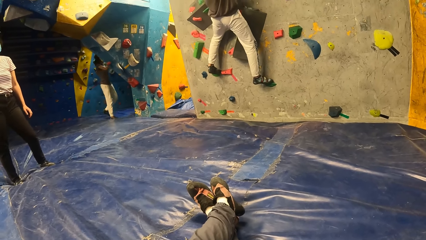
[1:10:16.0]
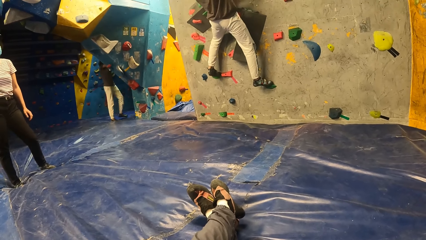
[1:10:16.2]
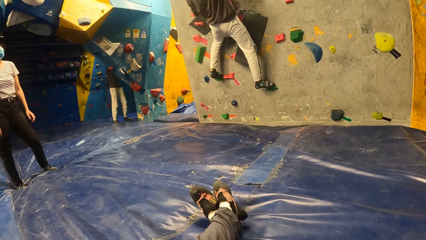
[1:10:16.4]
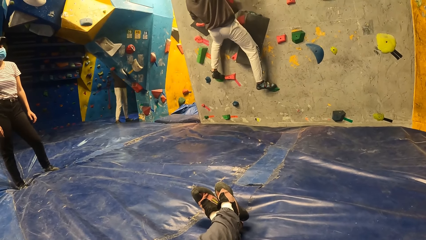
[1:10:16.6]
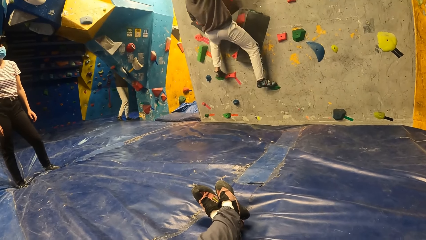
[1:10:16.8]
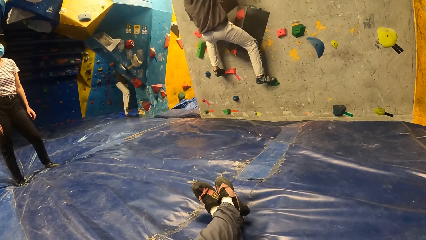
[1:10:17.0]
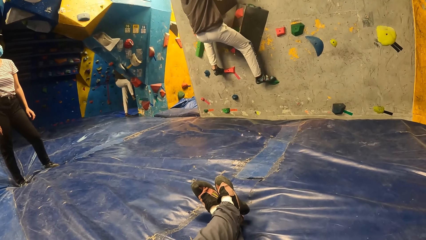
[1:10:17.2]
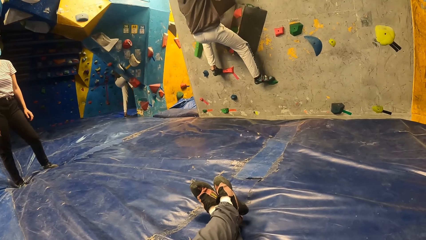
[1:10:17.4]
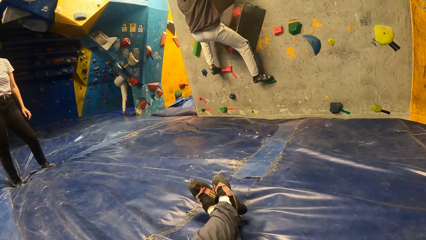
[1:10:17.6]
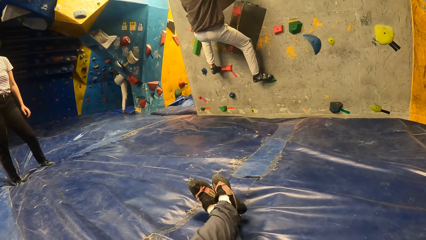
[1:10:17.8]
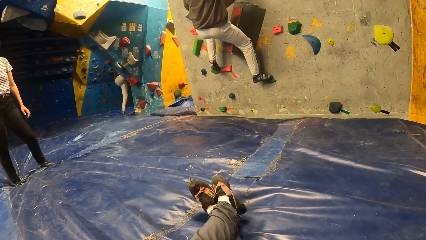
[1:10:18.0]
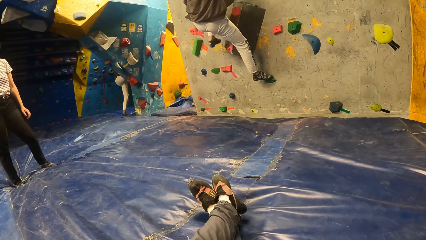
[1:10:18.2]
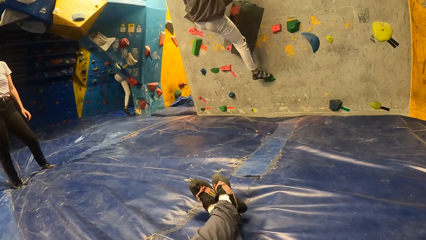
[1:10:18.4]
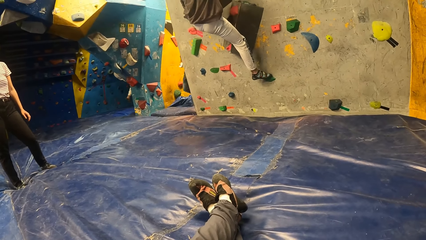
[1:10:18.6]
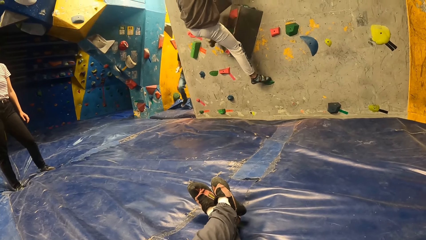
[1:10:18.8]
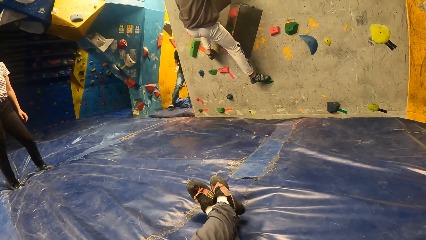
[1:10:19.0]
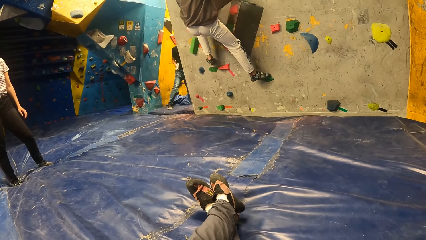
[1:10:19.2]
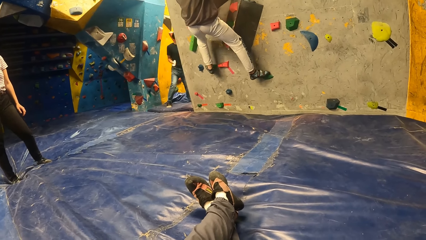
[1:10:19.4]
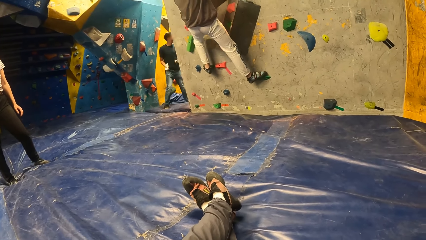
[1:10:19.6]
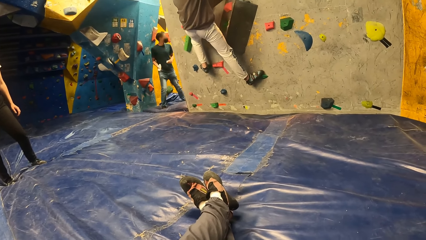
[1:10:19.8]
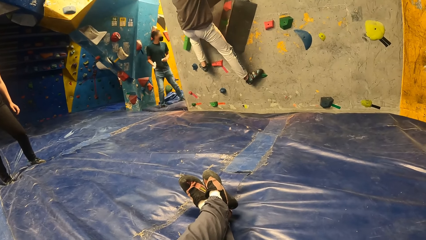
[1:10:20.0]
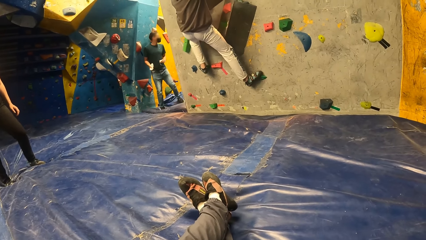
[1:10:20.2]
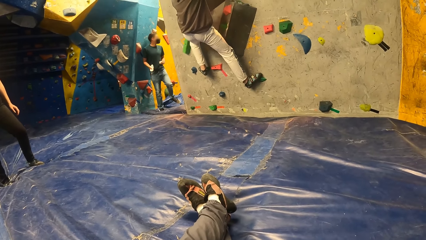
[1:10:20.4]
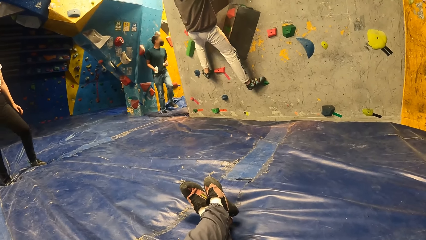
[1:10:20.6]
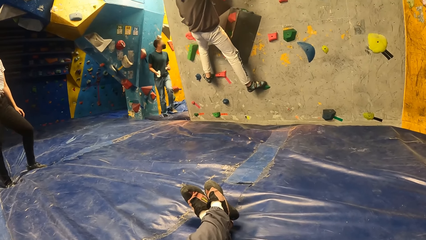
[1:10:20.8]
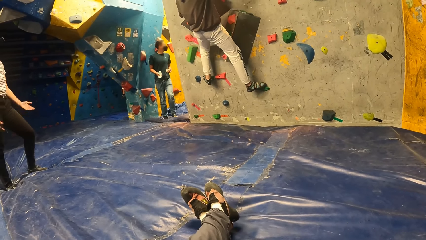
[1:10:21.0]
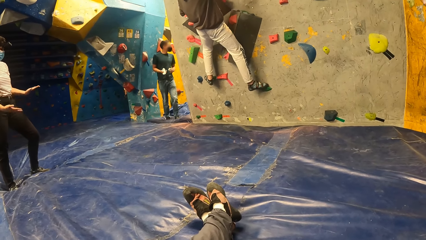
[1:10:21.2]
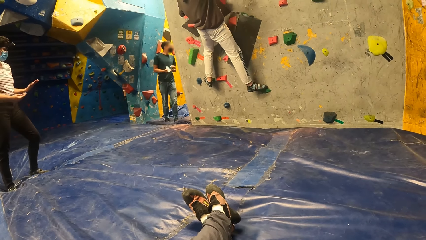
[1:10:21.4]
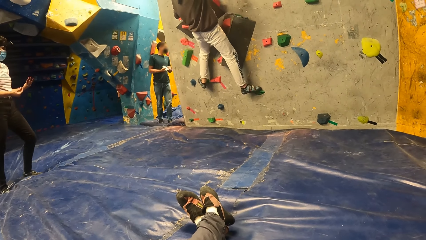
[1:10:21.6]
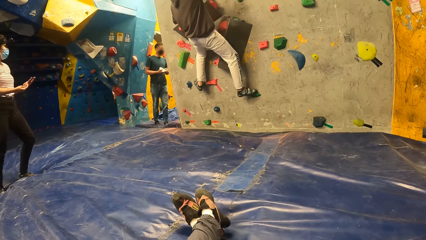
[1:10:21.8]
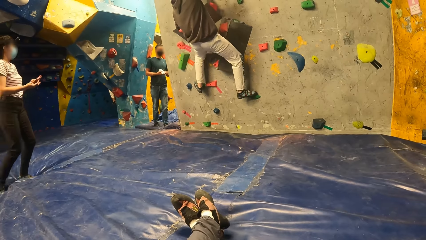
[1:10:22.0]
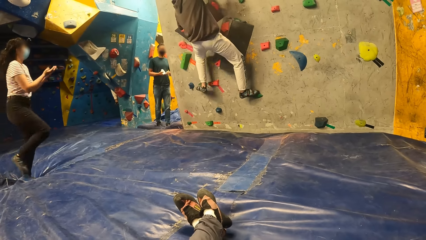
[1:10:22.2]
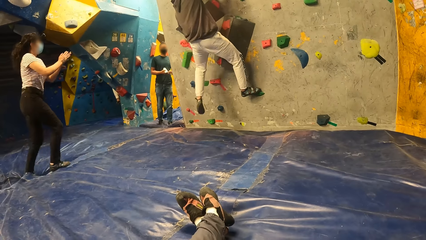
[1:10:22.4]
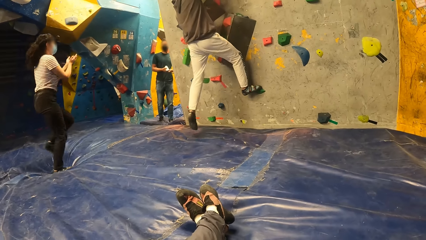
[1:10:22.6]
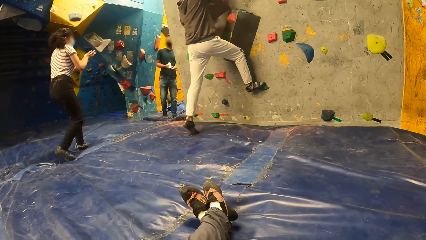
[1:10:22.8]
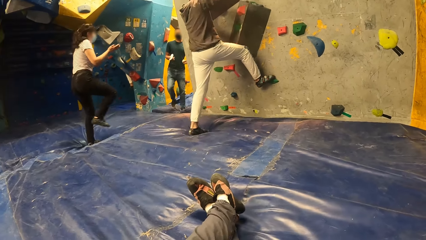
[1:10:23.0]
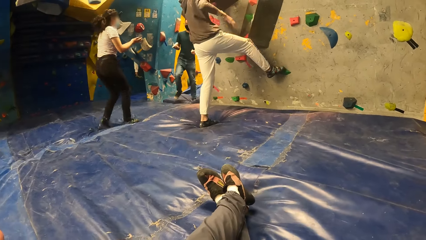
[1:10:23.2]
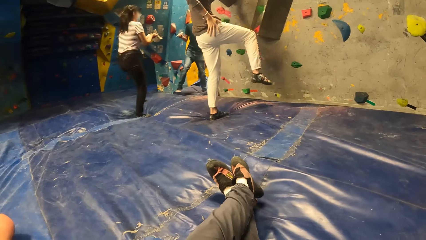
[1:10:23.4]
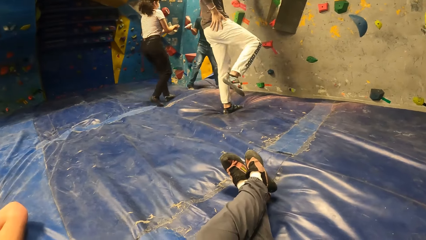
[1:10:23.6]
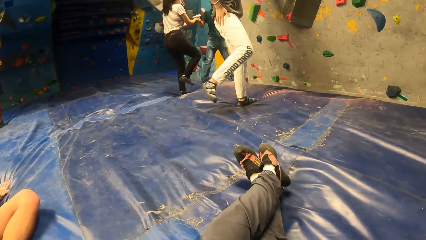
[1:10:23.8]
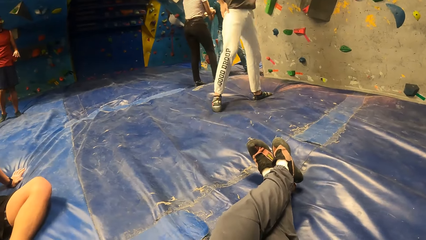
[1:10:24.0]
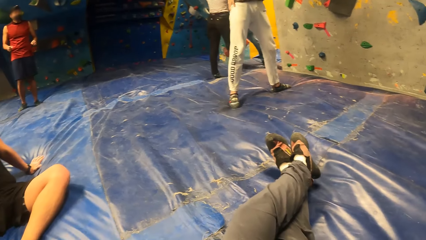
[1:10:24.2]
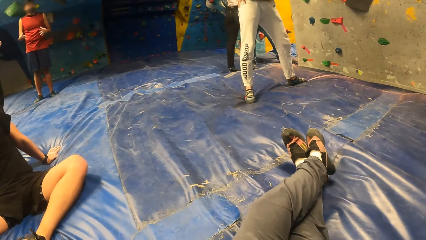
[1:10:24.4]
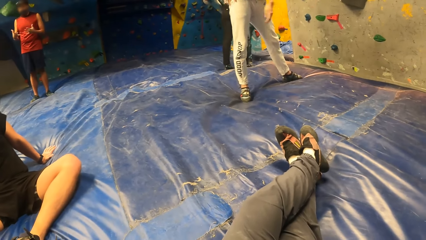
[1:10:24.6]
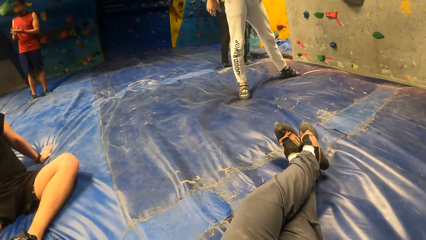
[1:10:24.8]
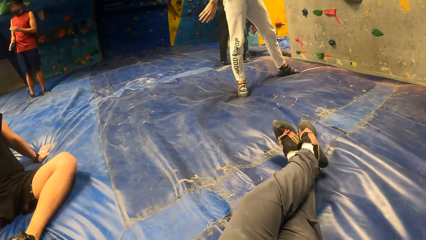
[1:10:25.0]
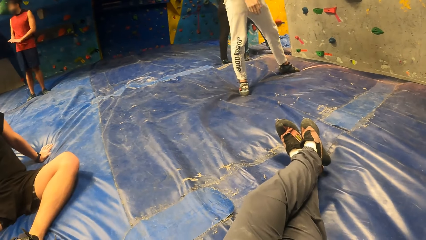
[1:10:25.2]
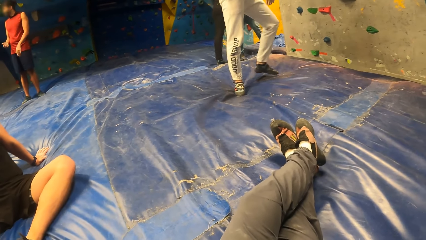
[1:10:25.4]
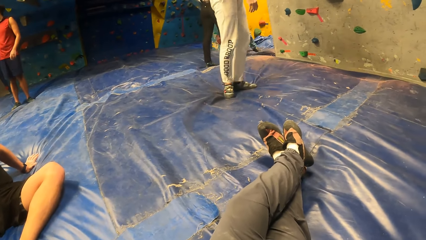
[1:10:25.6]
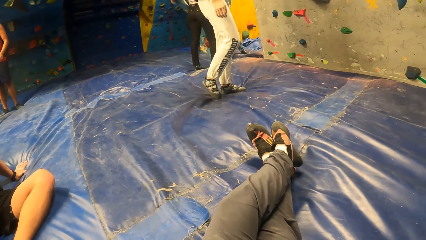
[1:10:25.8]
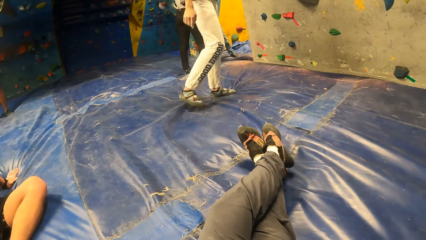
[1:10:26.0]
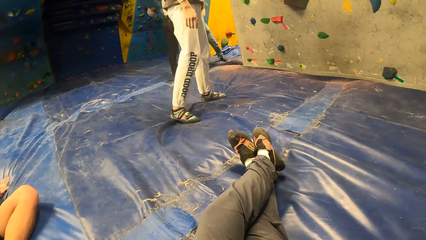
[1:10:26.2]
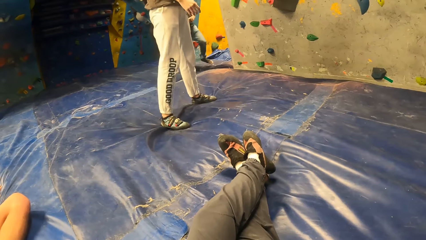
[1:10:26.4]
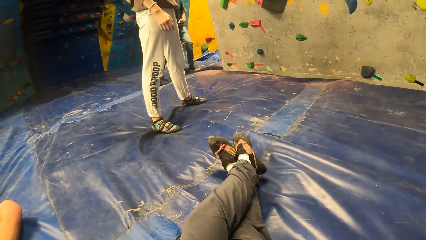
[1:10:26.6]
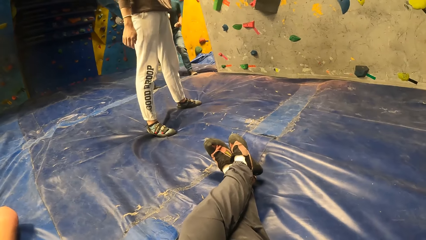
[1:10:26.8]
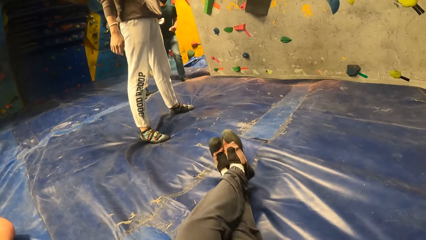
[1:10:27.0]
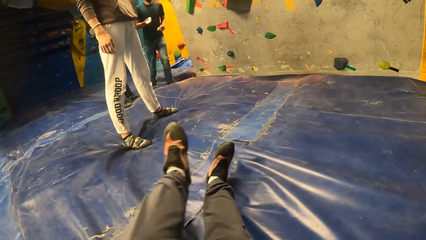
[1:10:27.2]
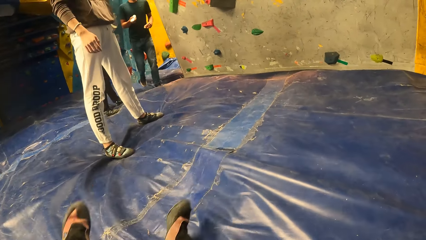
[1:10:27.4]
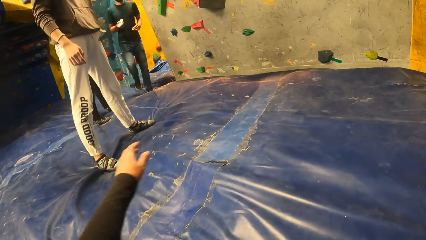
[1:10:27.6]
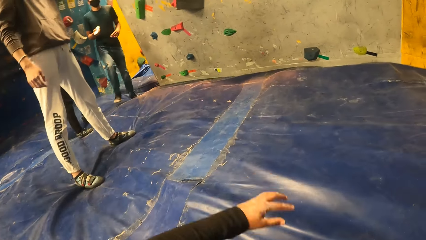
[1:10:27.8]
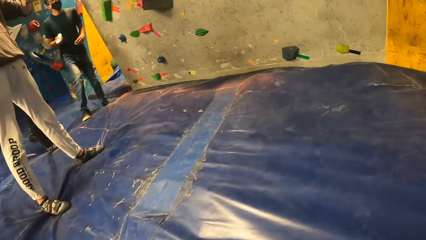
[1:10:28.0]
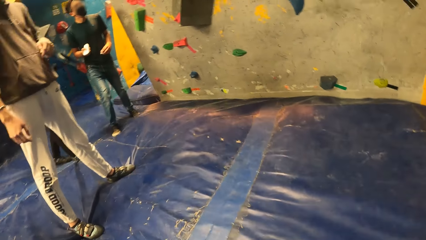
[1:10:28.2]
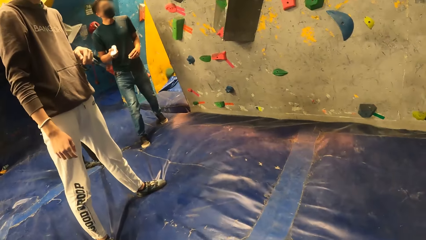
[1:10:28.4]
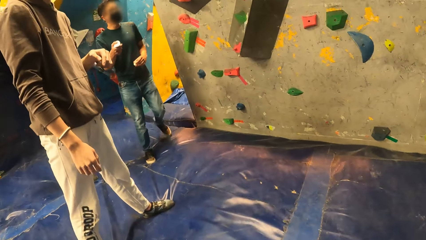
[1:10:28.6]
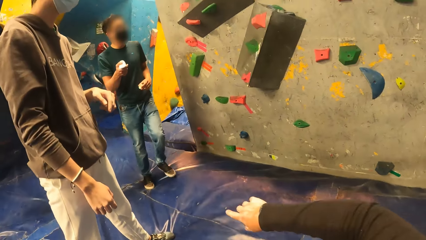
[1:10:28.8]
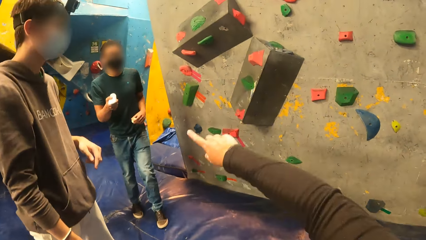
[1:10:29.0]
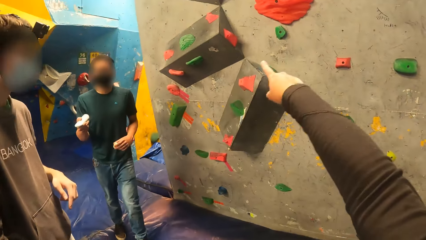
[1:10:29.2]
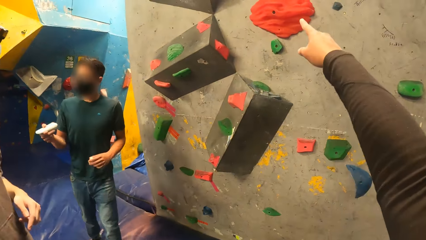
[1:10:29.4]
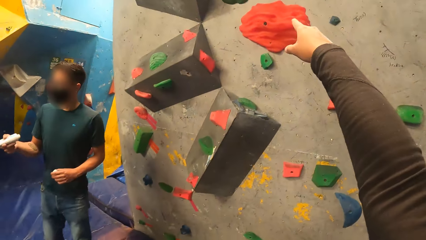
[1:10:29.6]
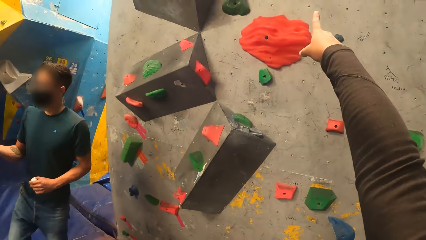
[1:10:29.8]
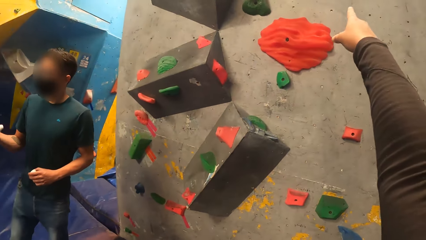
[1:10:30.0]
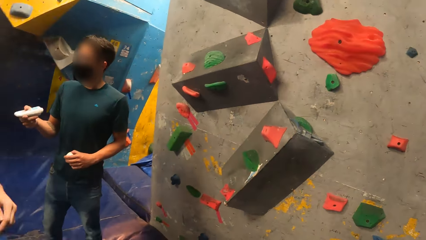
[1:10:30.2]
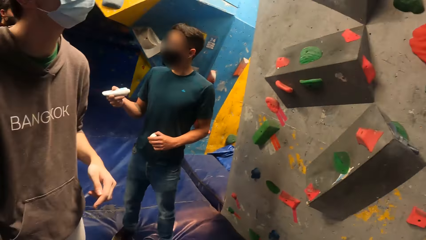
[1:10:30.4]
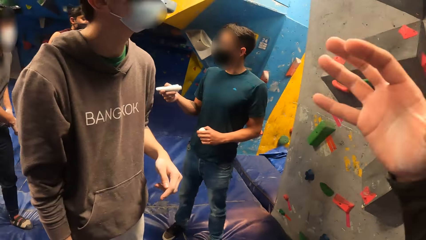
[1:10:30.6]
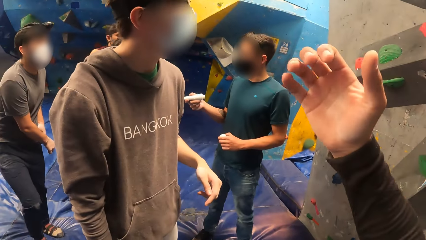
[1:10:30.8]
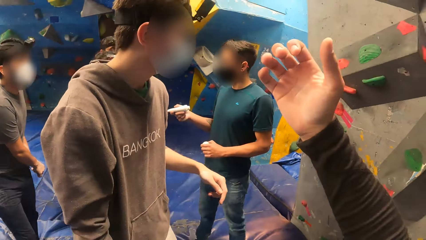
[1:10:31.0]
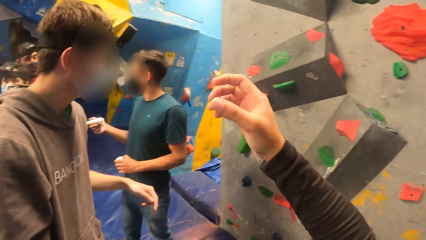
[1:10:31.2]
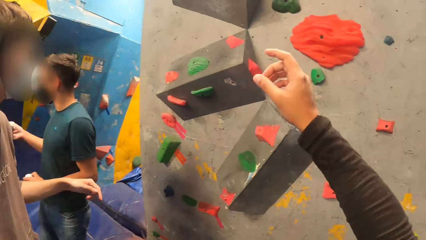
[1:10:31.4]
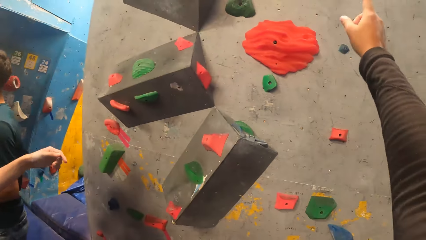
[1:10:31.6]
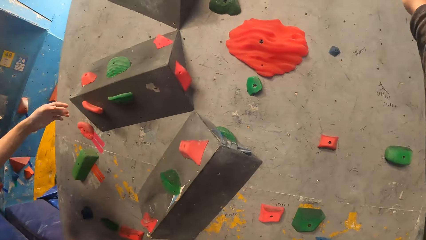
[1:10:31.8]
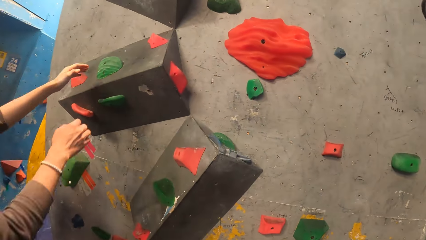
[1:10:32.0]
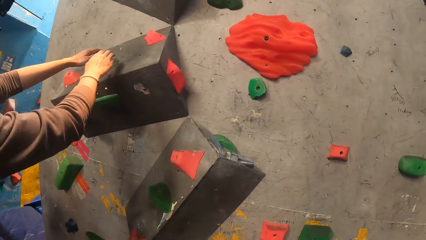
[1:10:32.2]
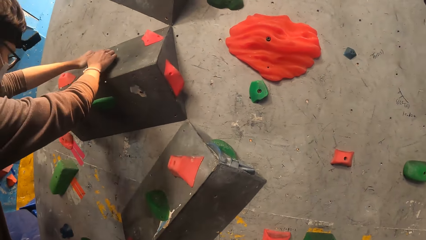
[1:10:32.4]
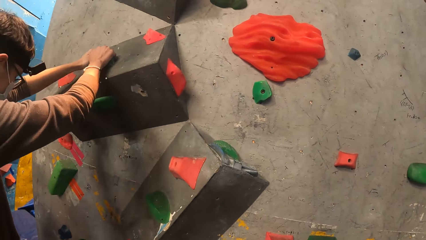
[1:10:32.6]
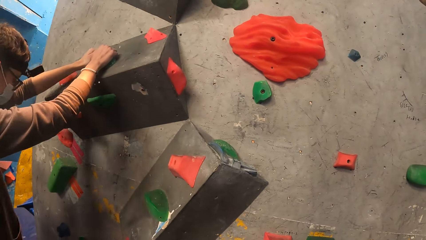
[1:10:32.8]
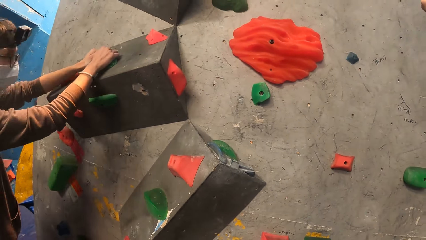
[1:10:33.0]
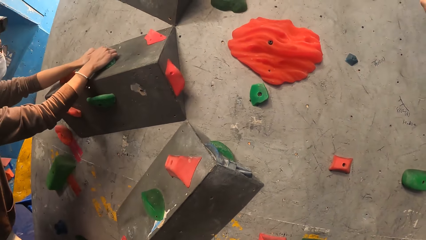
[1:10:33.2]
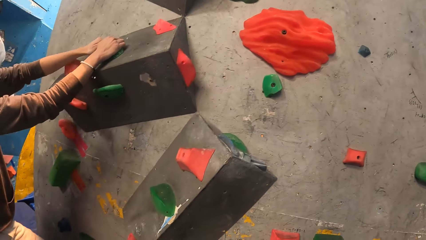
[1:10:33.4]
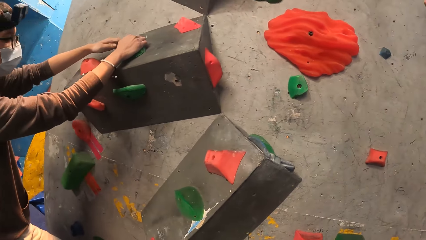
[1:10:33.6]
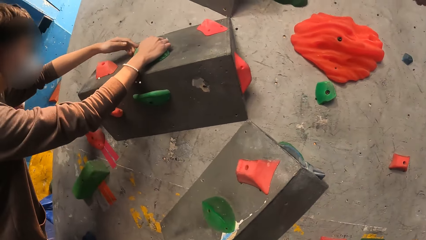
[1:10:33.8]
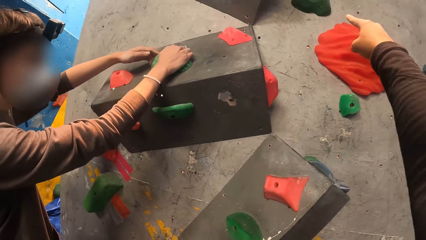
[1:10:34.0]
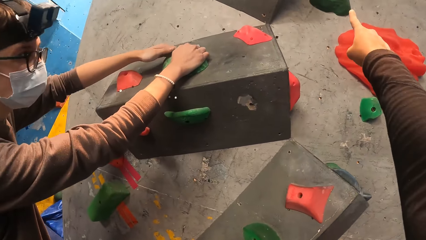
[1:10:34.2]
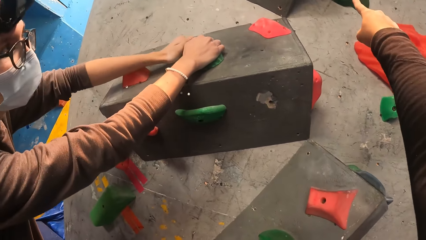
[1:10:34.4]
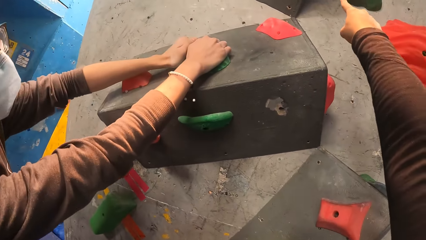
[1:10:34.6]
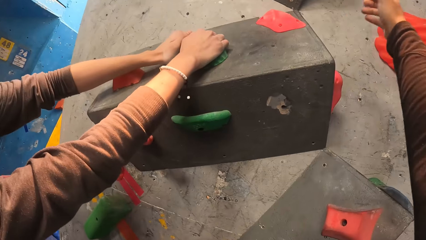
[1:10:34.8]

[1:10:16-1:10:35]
The woman climbs the wall. A man holds a moisturizer bottle in his right hand. Another woman walks towards the man. The other man steps on the foam landing with his left foot and steps on the foam landing with his right foot. The camera wearer gets up from the foam landing. She points at the wall with her right hand. She walks forward and converses with a man. The other man grabs a rock on the wall with both hands.
